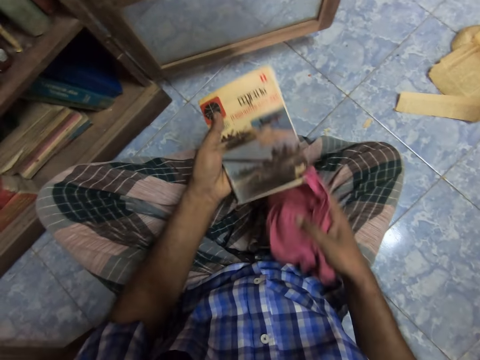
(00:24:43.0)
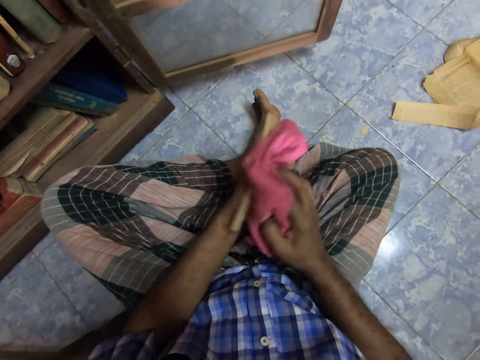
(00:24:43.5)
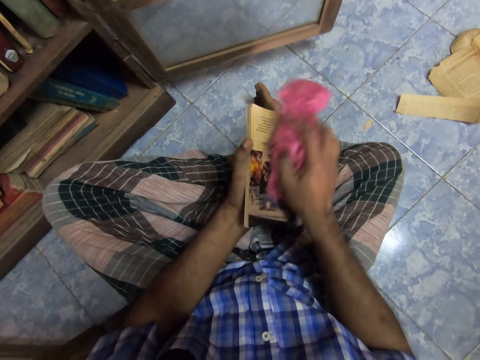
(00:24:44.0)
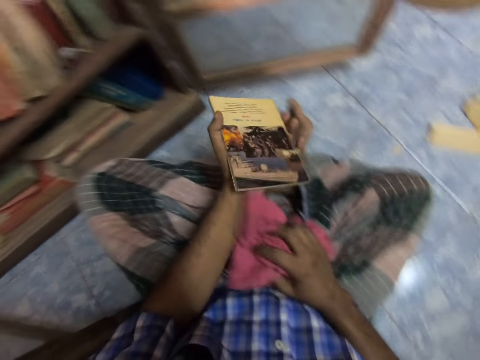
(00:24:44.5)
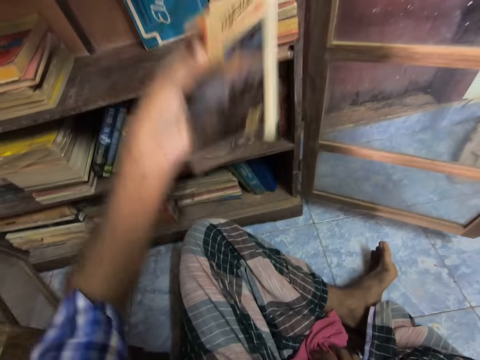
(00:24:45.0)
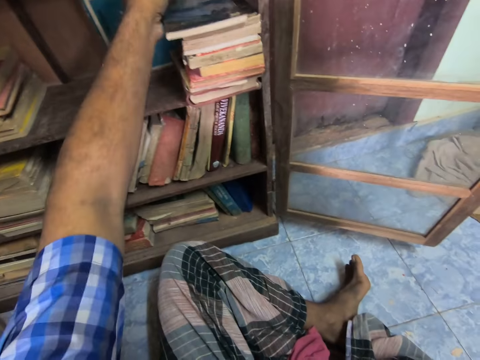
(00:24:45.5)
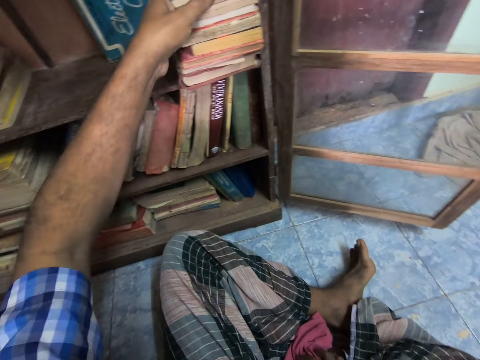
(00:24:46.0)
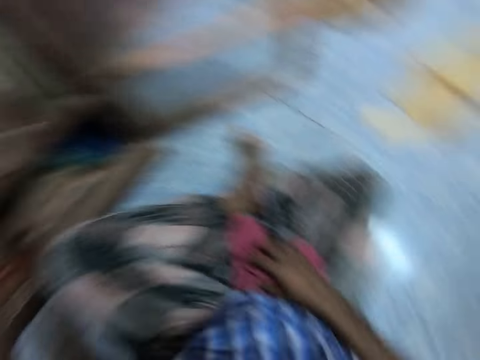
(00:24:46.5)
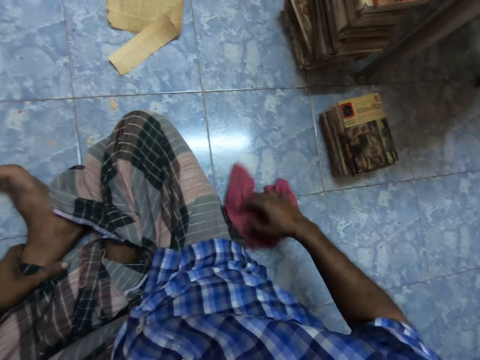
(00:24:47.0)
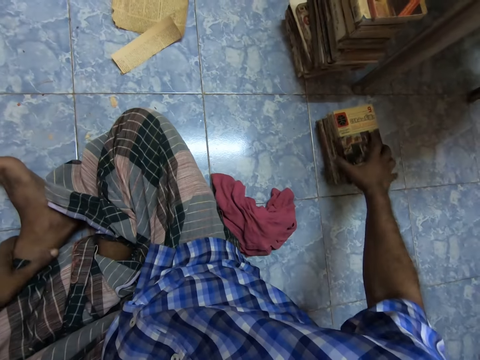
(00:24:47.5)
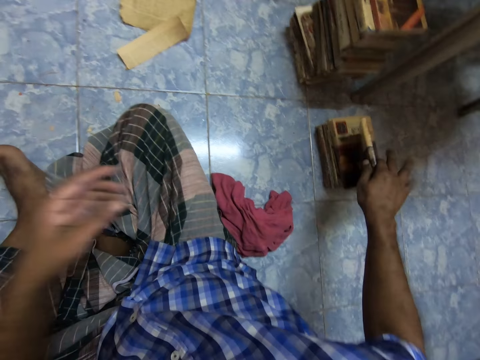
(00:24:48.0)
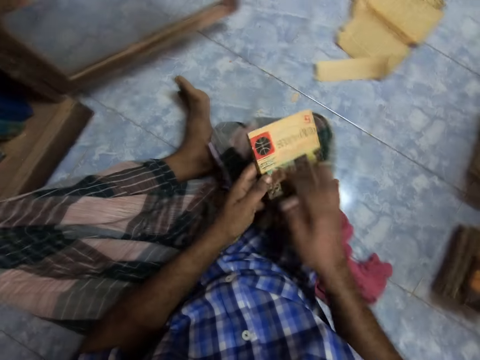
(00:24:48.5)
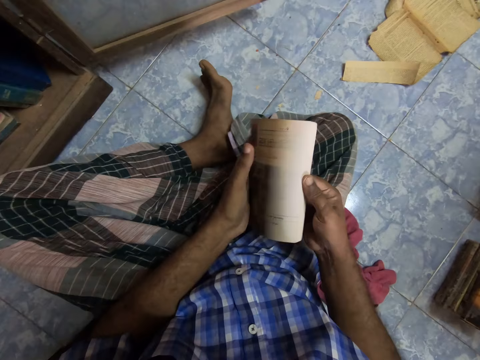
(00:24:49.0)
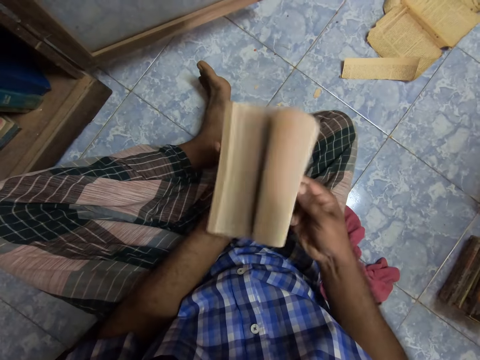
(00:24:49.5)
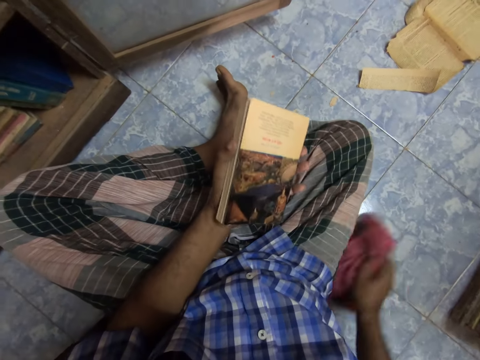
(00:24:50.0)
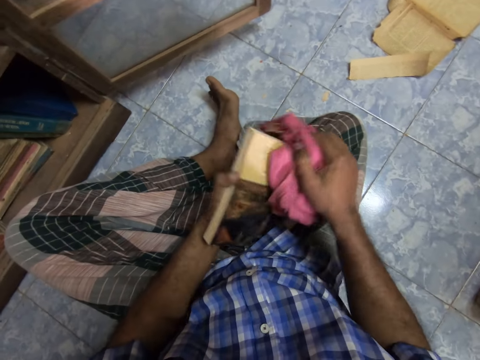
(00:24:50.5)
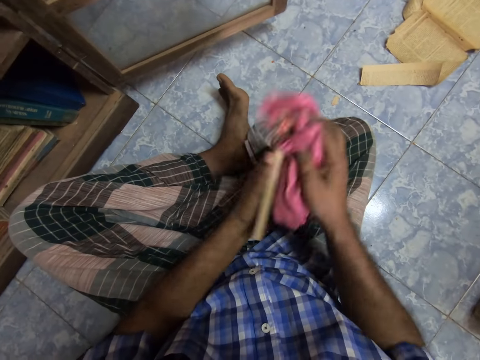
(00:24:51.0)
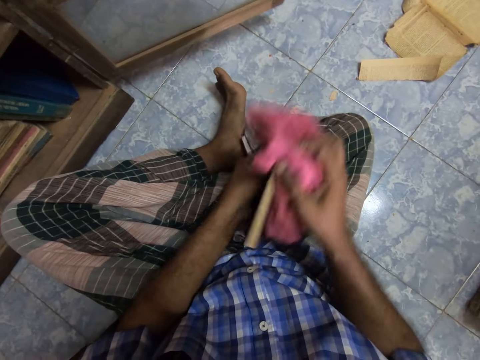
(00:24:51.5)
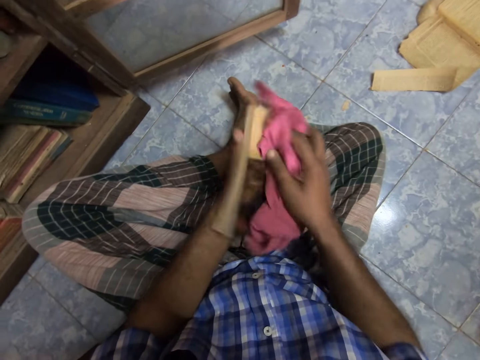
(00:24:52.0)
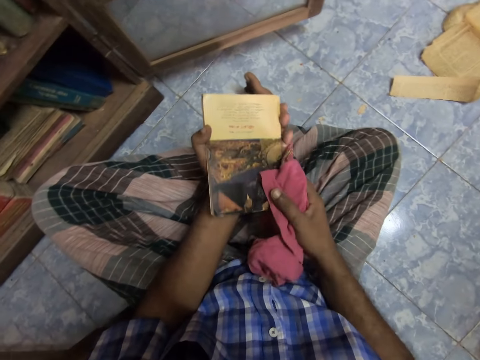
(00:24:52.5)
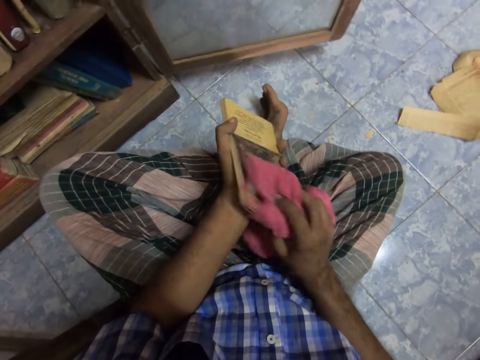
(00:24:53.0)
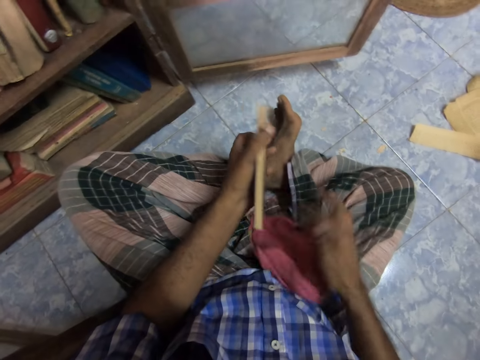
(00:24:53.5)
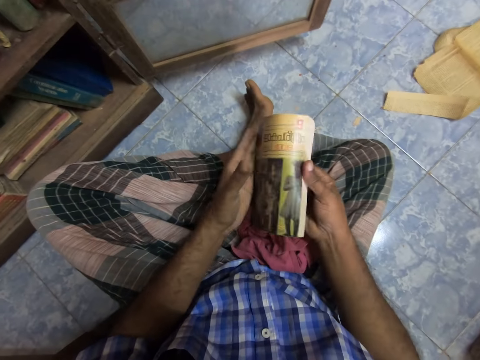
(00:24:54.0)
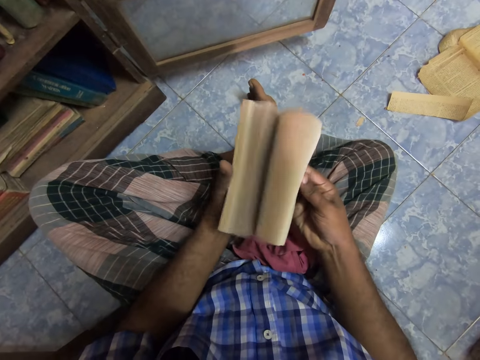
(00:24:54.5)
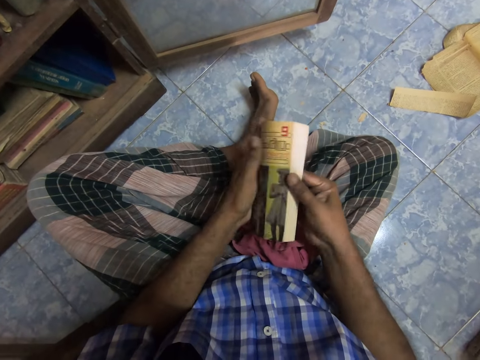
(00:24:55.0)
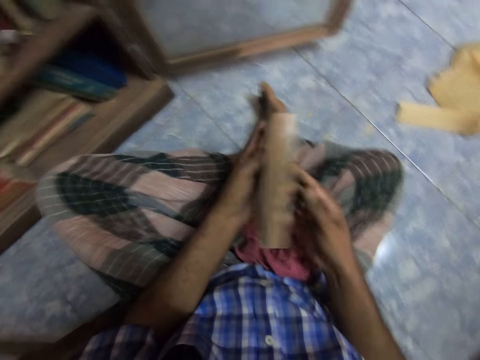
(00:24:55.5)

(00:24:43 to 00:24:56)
The camera wearer arranges the book in the cabinet. He puts the rug cloth on the floor. He picks up the book. He flips pages of the book. He picks up the rug cloth from the floor. He wipes the book with the rug cloth. He drops the rug cloth on his thigh. He flips pages of the book.

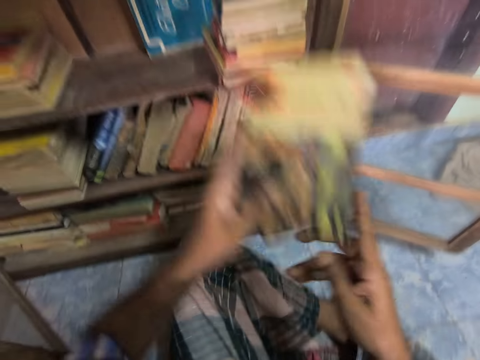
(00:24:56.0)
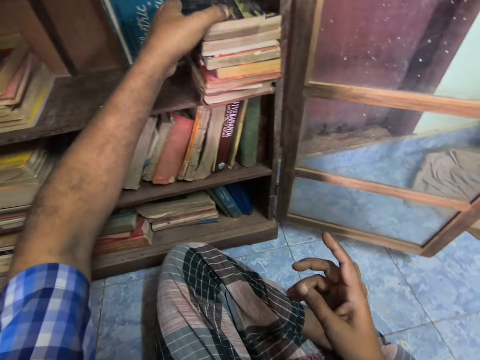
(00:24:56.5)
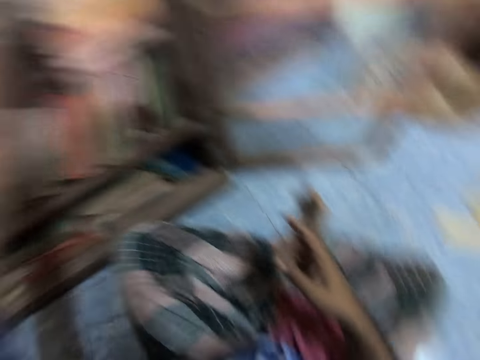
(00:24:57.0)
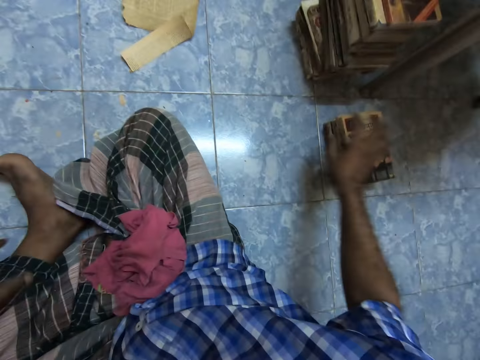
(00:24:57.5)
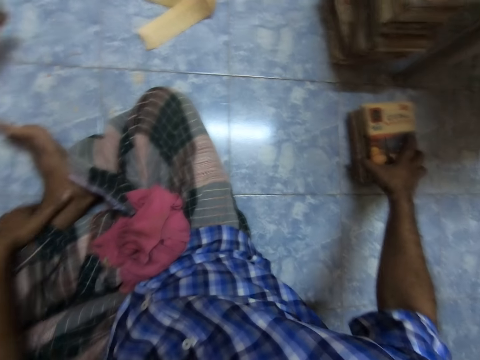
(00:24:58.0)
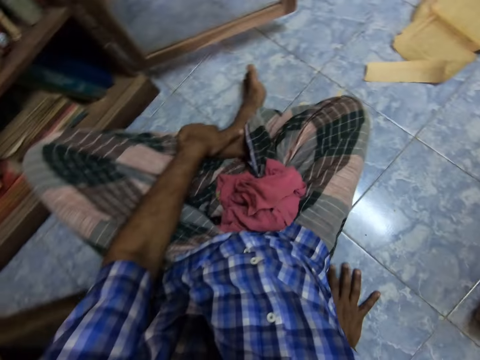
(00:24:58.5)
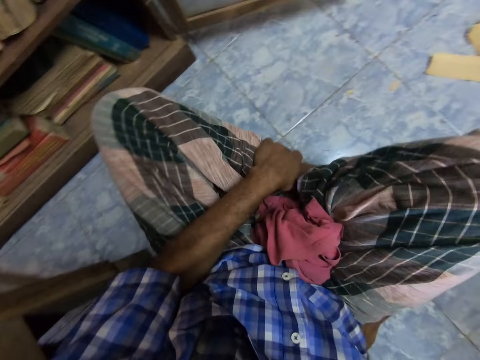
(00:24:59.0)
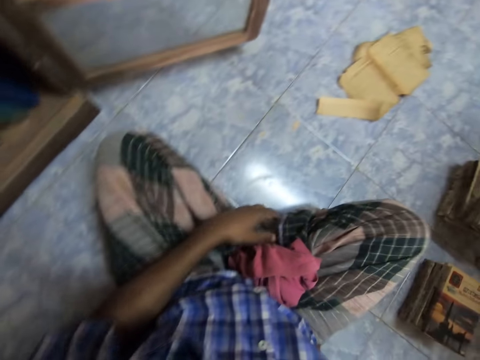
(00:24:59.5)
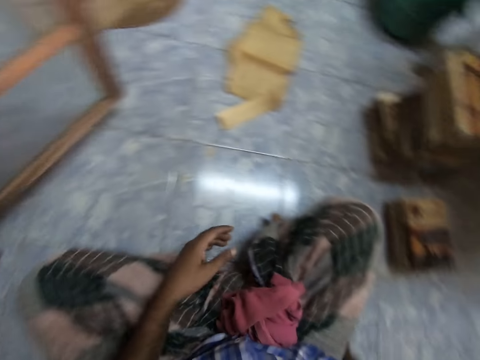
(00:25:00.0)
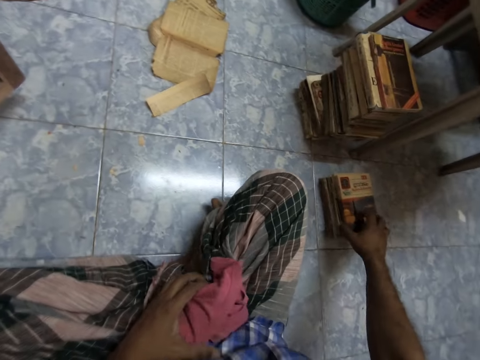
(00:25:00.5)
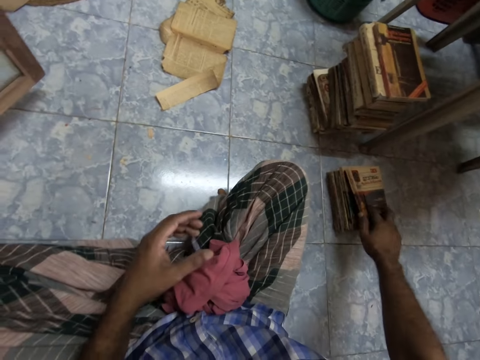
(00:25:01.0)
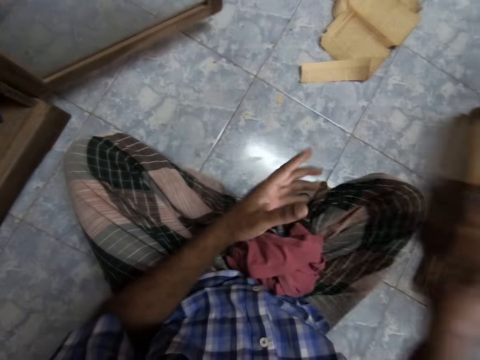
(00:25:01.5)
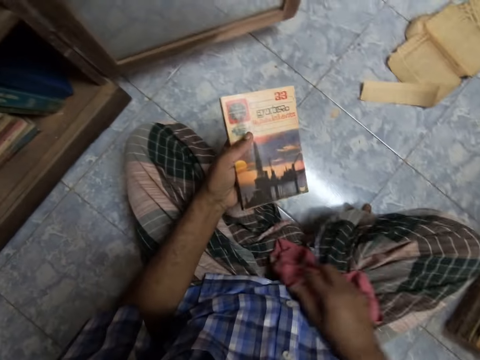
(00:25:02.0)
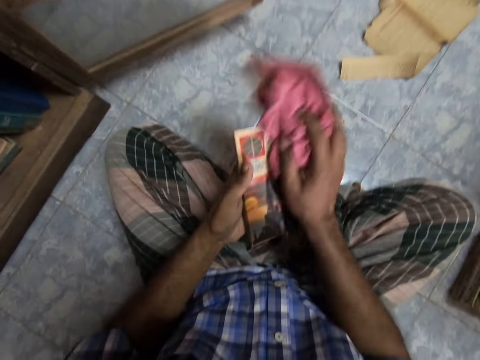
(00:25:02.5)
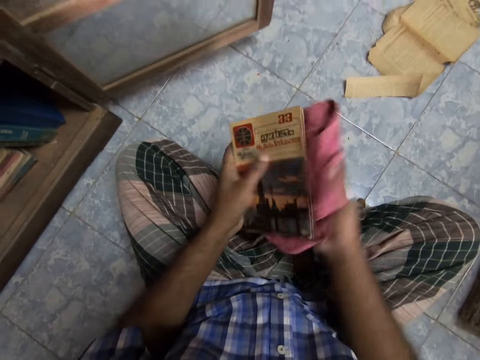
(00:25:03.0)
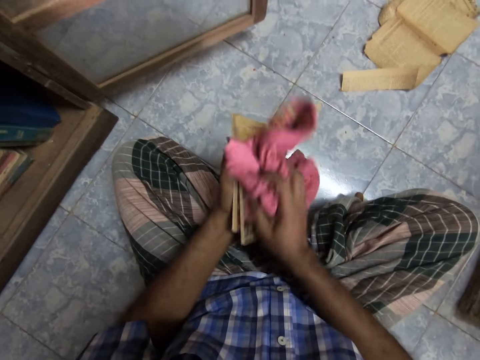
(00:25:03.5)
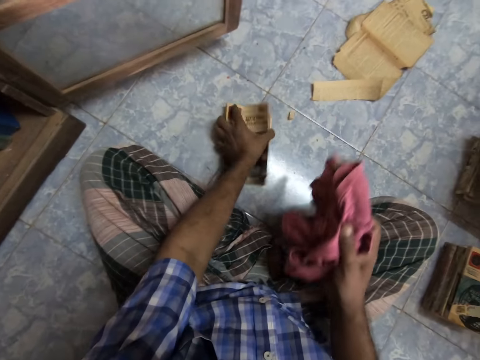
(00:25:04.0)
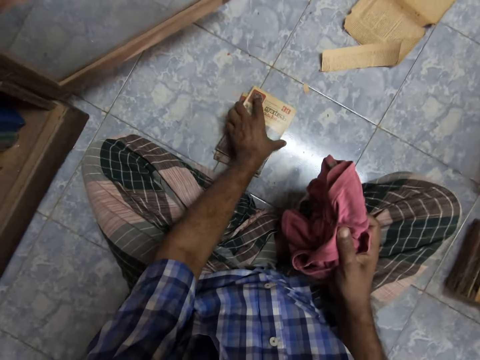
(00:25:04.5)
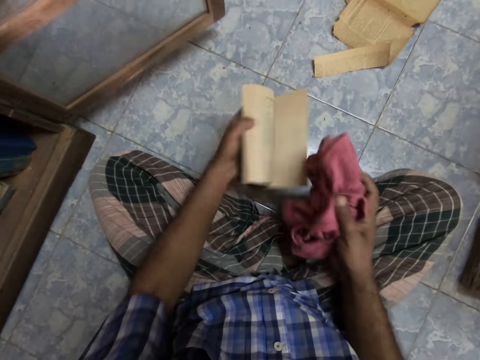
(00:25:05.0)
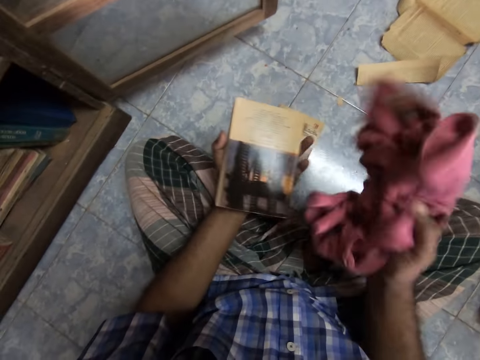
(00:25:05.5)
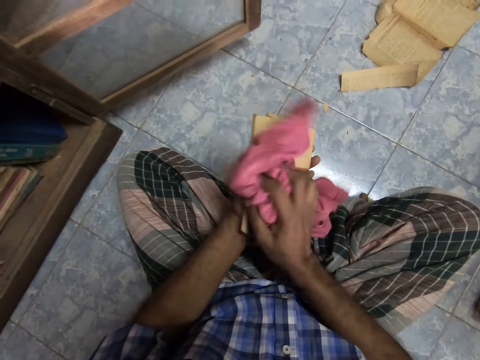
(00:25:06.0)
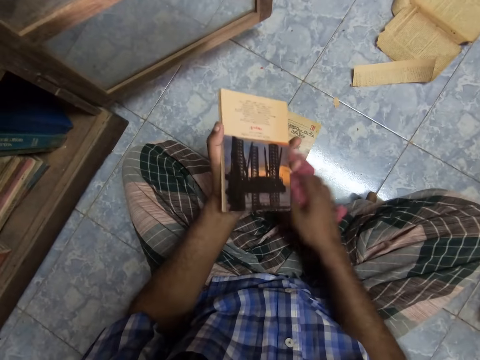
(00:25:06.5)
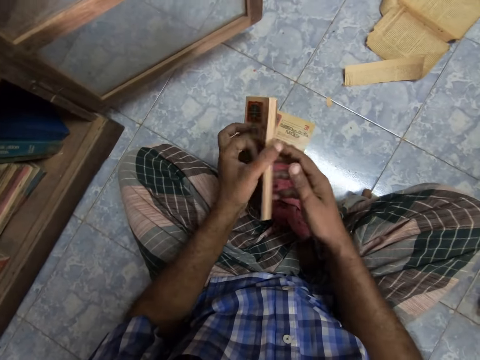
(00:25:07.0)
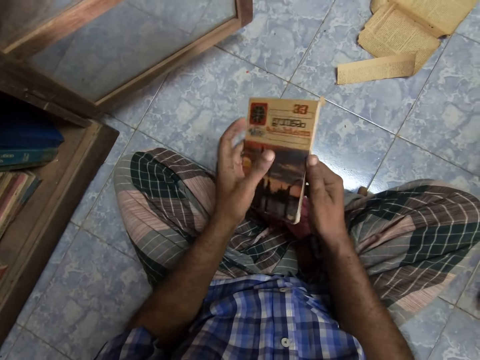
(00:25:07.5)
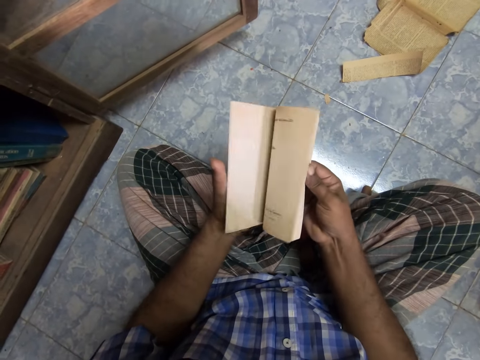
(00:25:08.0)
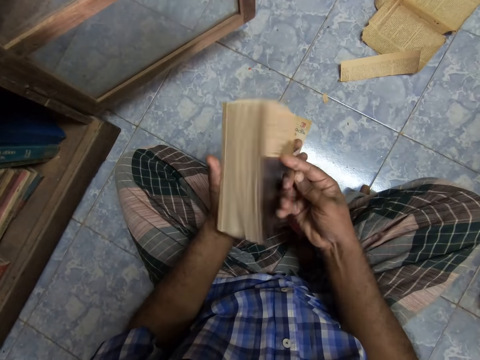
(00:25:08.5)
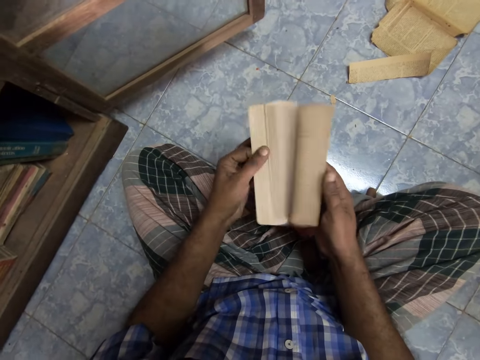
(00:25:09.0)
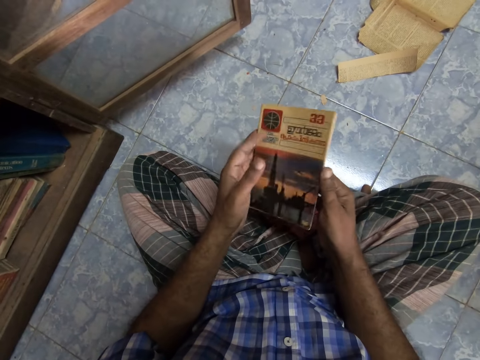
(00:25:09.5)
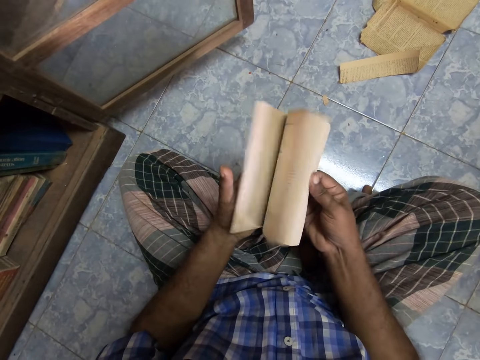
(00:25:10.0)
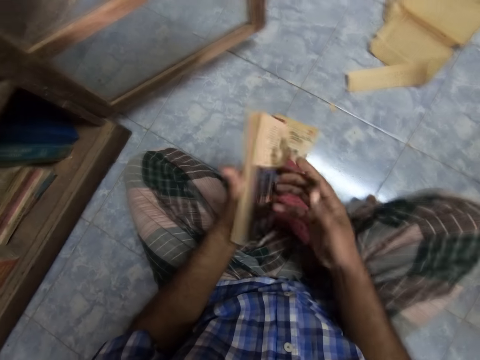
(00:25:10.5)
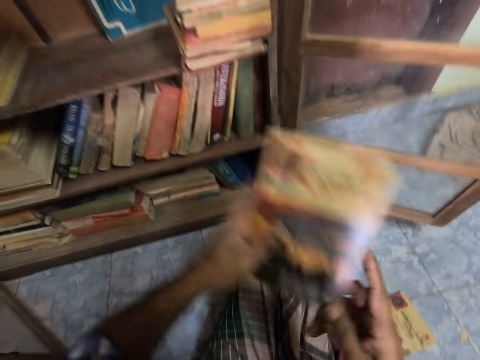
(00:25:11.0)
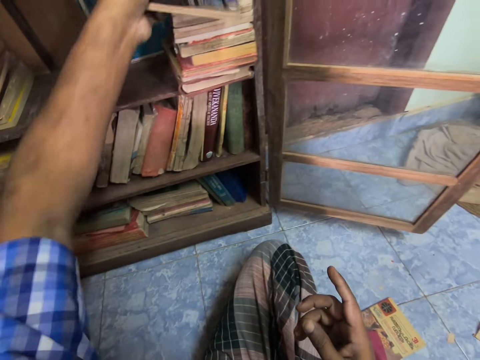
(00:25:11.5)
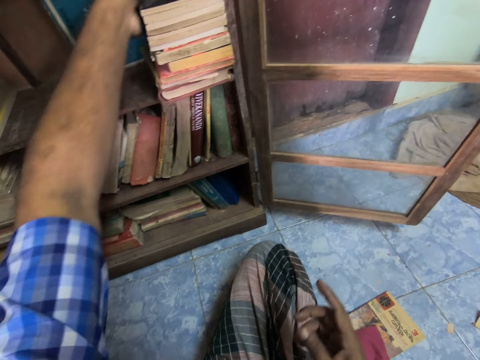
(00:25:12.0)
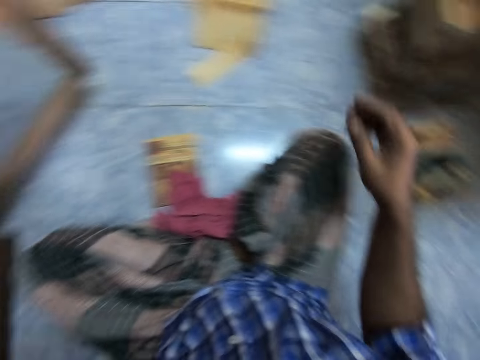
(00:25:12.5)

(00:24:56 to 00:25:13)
The camera wearer arranges the book in the cabinet. They hold the leg and hold the book. They pick up the book. They move on the right side. They pick up the book. They pick up the rug cloth from the thighs. They wipe the books with the rug cloth. They put the books on the floor. They pick up the book. They wipe the book with the rug cloth. They put the rug cloth on the floor. They flip pages of the book. They flip pages of the book repeatedly. They arrange the book in the cabinet.
